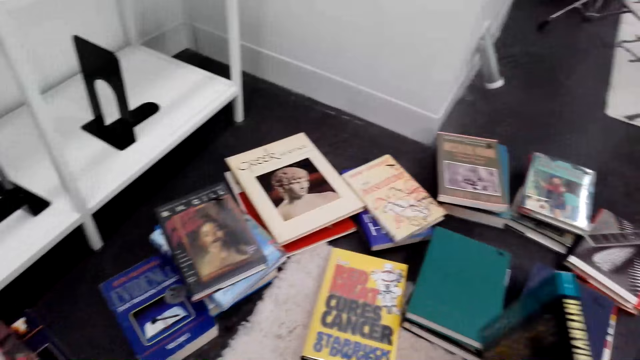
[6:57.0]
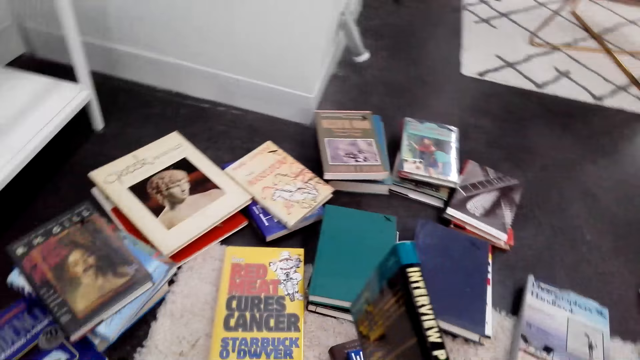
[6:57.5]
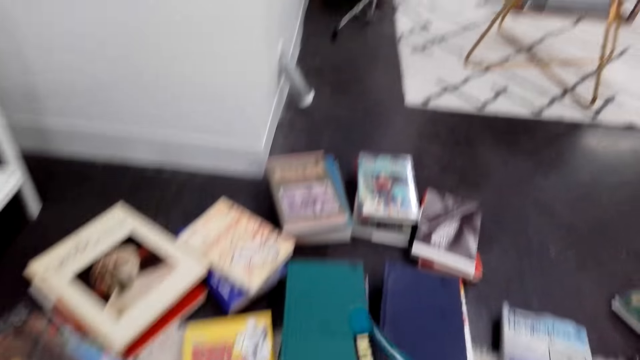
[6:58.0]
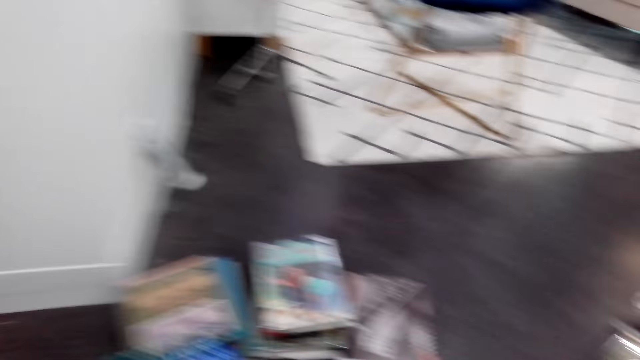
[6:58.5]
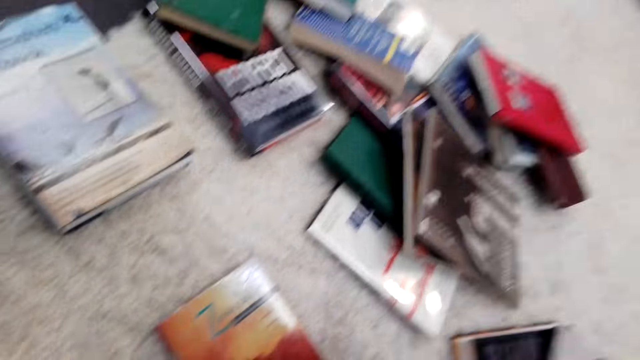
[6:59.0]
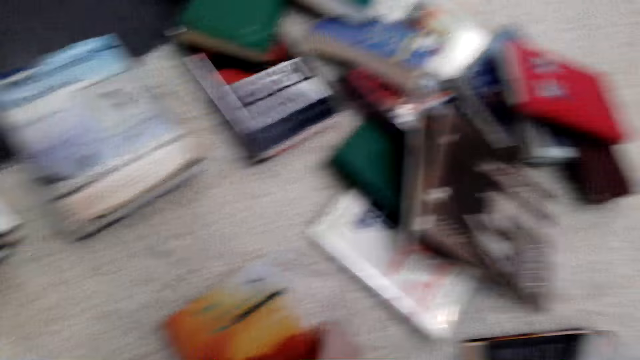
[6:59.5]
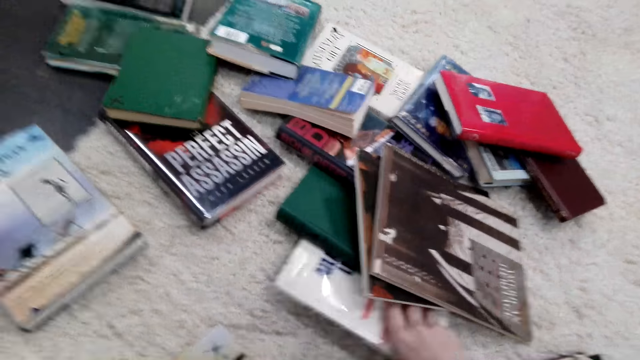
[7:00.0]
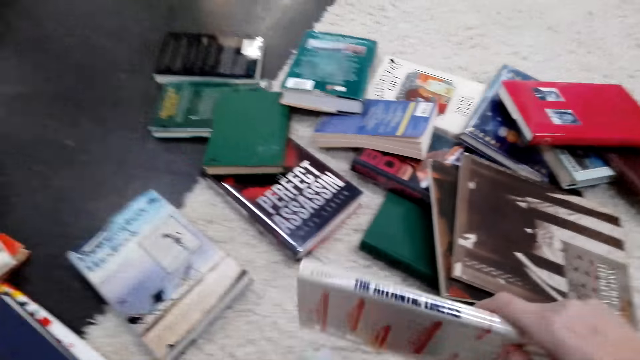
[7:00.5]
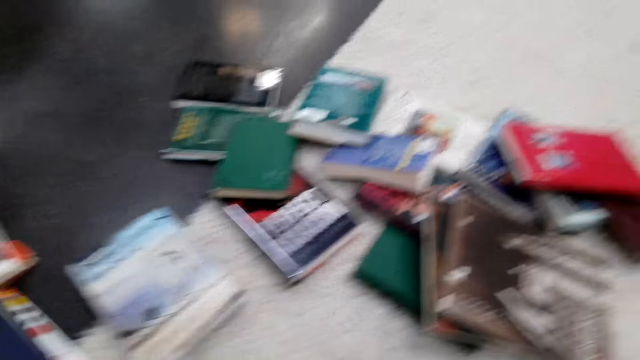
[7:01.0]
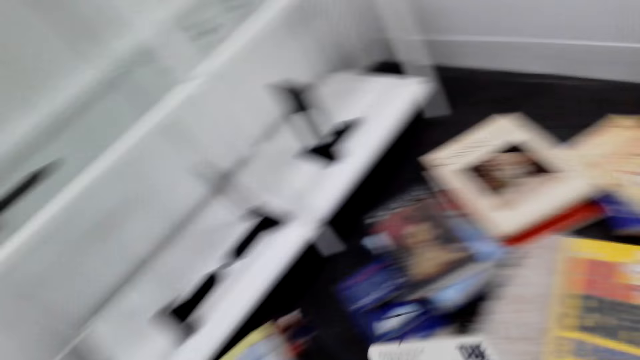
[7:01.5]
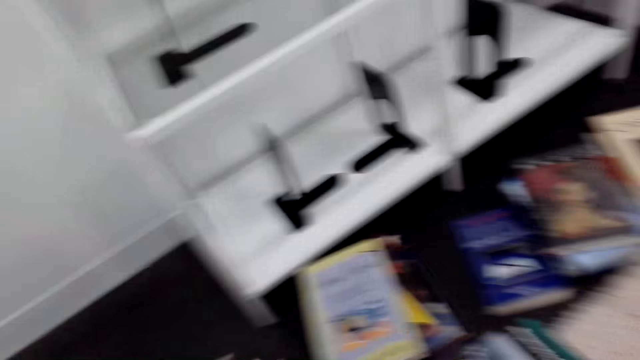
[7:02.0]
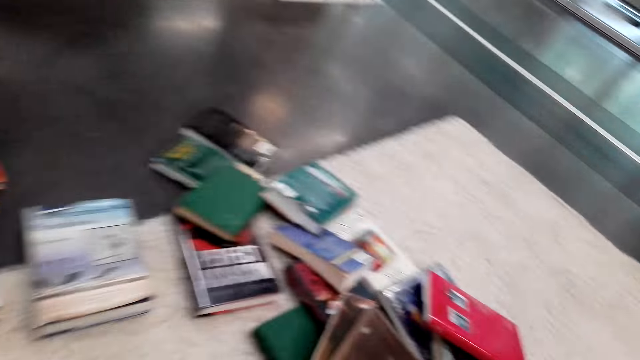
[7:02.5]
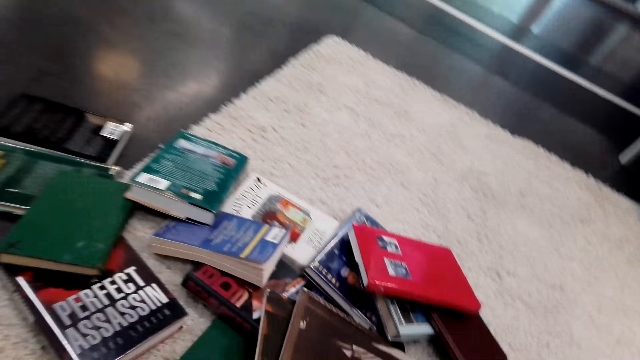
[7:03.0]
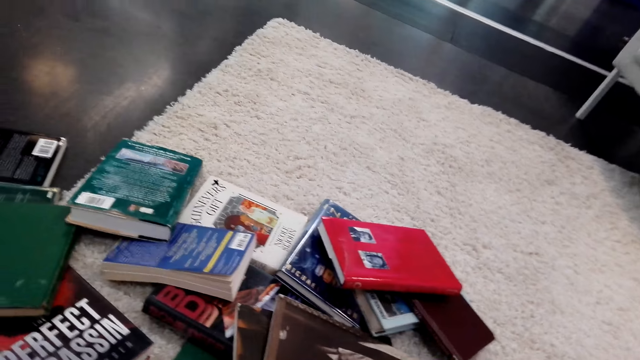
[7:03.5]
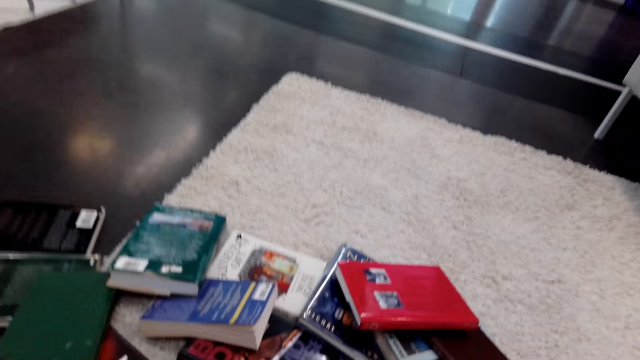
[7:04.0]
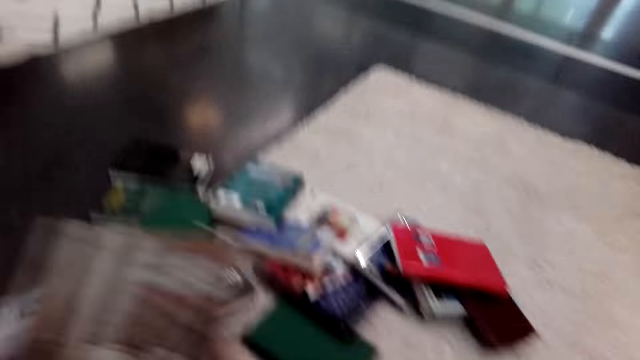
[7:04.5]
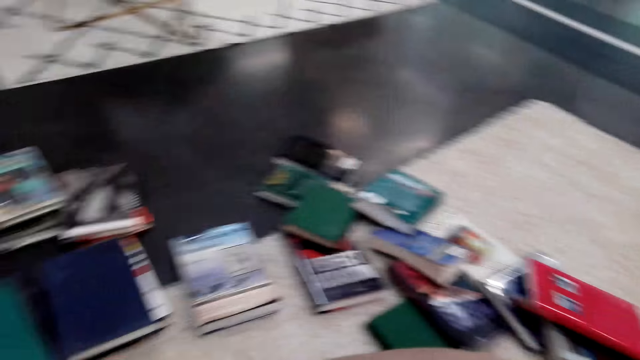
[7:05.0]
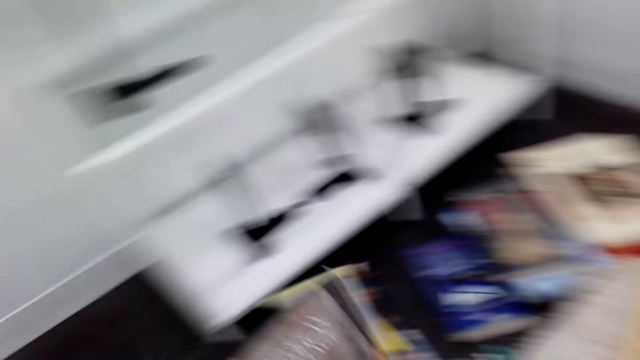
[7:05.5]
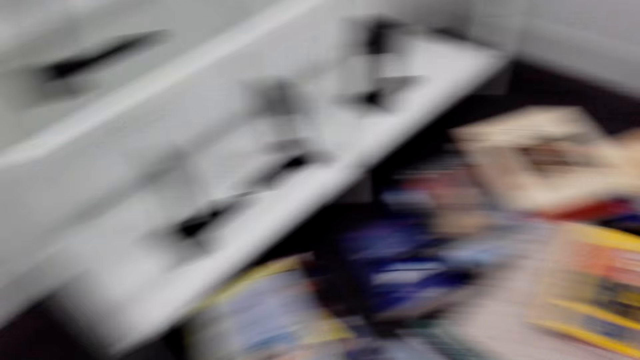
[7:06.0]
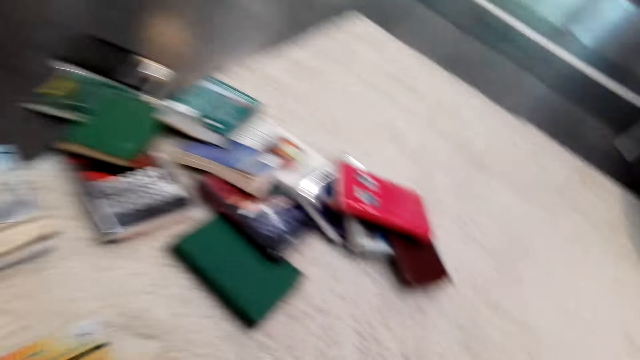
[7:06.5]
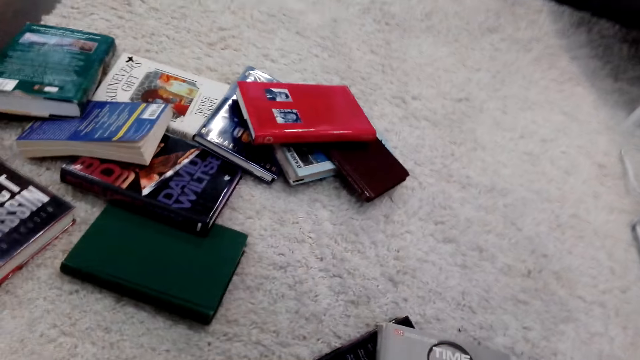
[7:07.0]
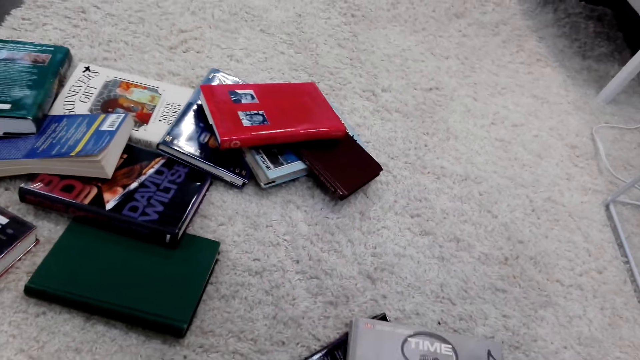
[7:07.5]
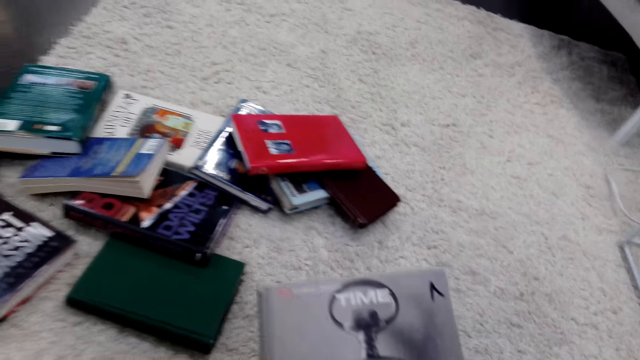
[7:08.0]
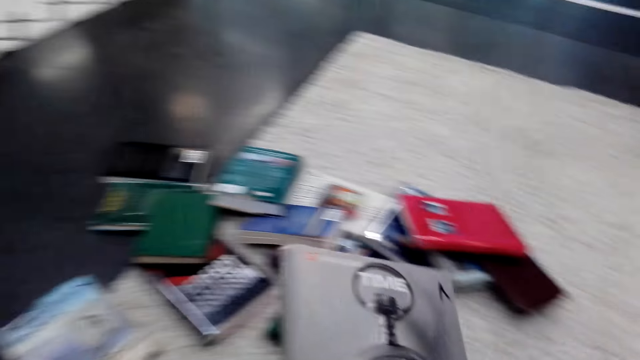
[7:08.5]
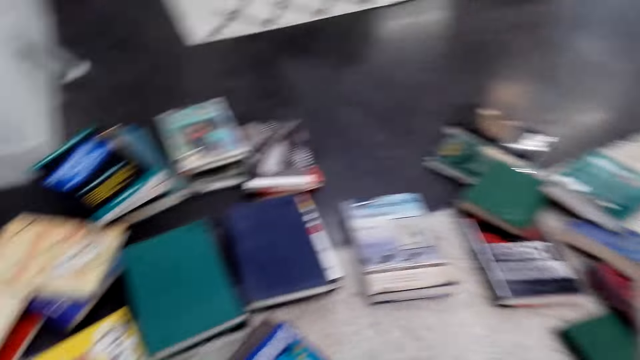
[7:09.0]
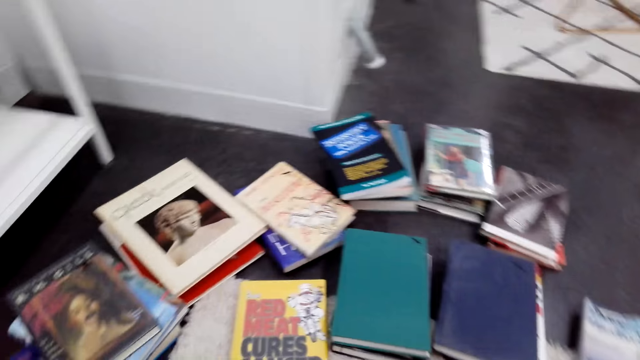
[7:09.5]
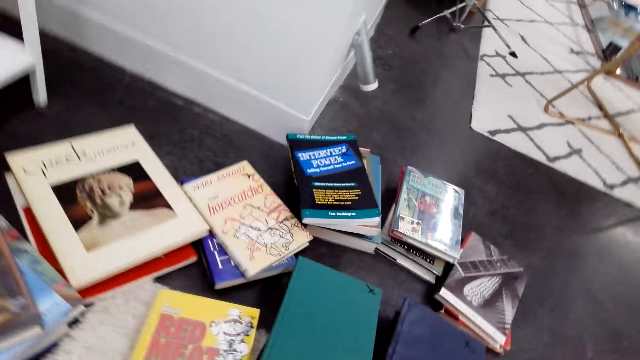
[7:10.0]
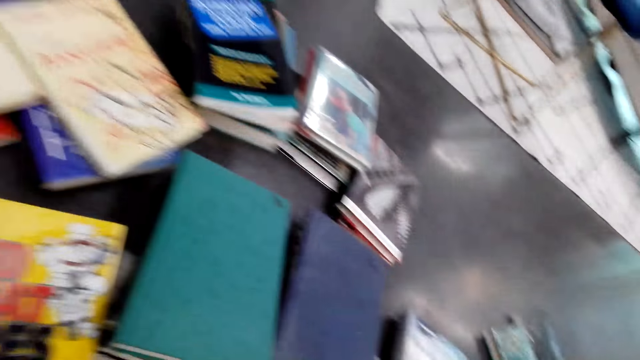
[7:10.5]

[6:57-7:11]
The camera wearer looks at the book. They look around. They hold a book on the floor. They put the book on the floor. They pick up a book on the floor, look at the book, and look around. They put the book on the floor. They pick books. They look around the books. They pick up a book. They look at the book and look around.

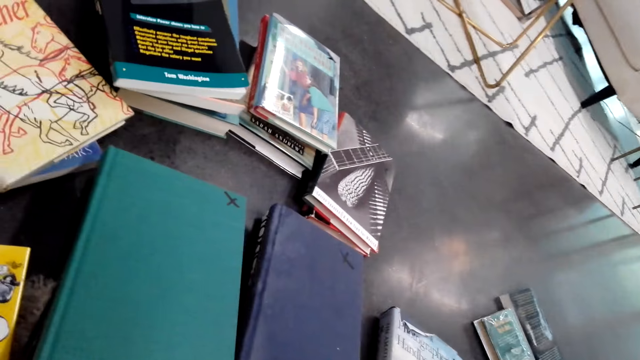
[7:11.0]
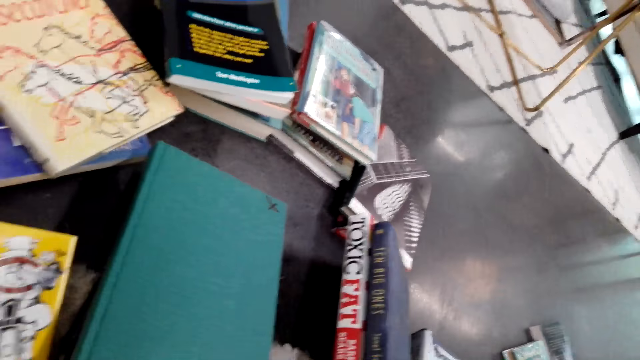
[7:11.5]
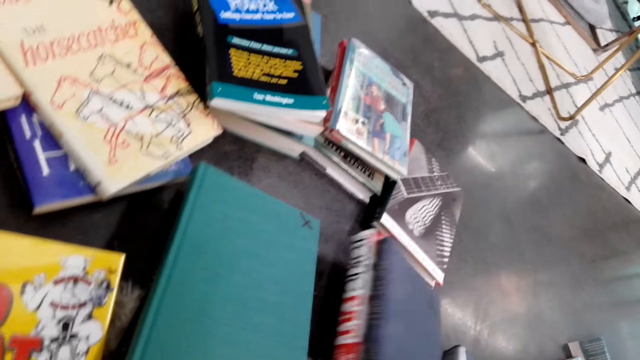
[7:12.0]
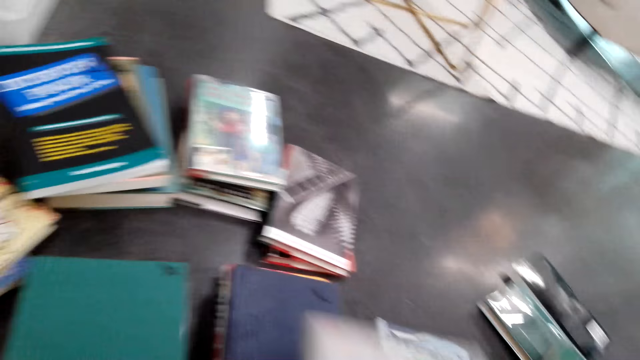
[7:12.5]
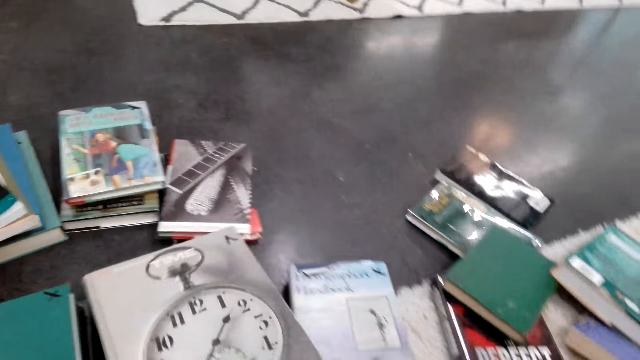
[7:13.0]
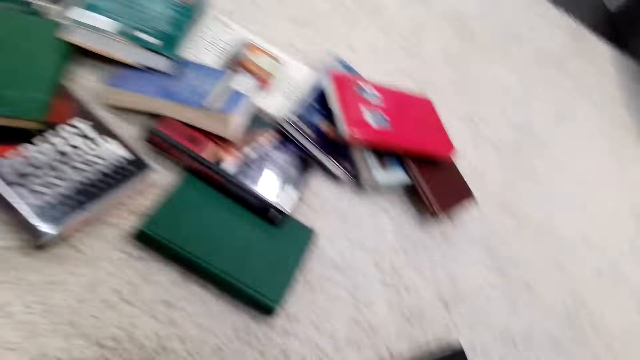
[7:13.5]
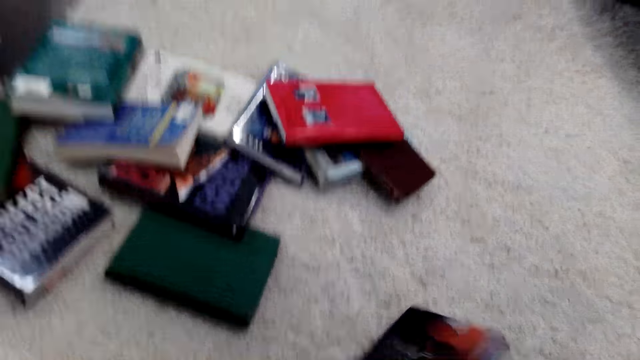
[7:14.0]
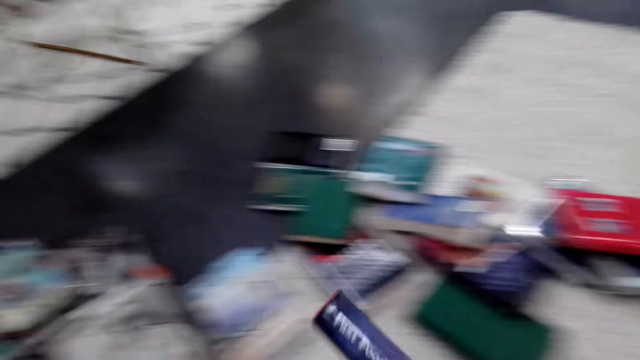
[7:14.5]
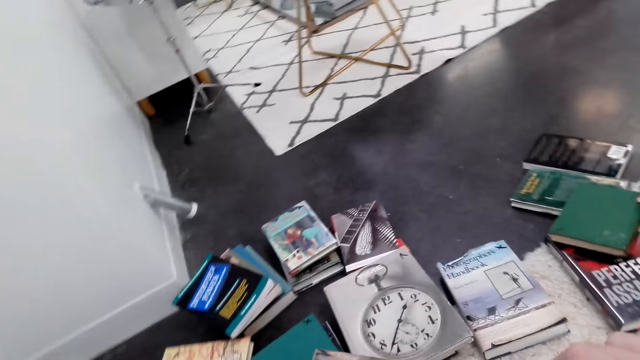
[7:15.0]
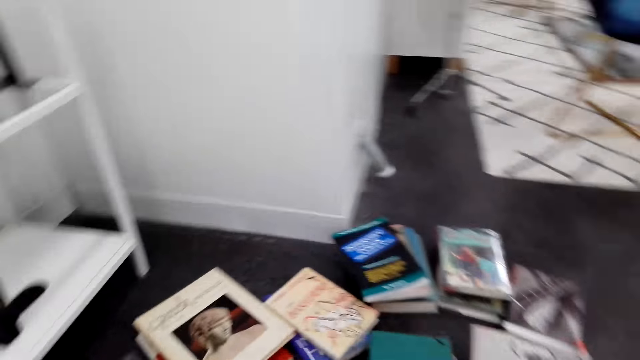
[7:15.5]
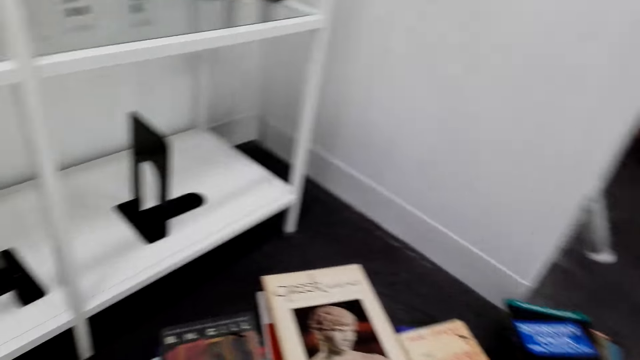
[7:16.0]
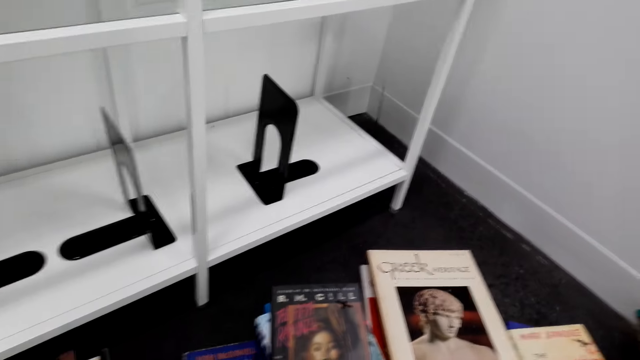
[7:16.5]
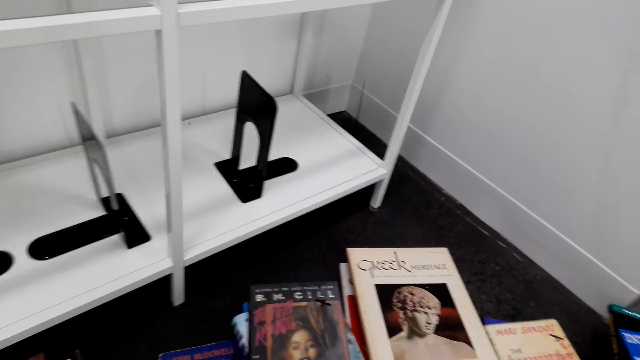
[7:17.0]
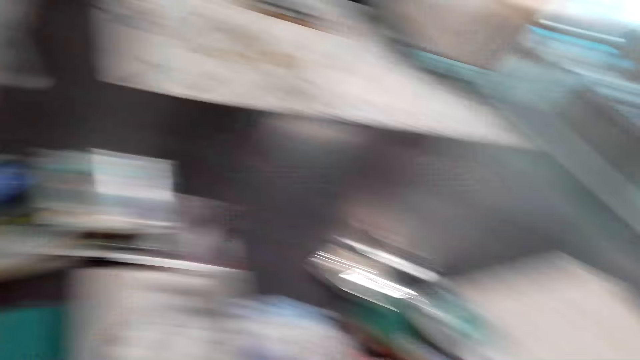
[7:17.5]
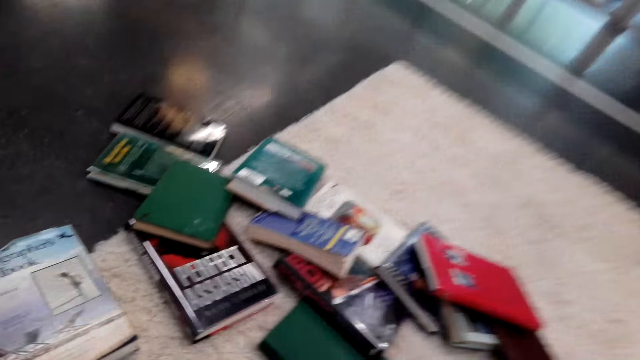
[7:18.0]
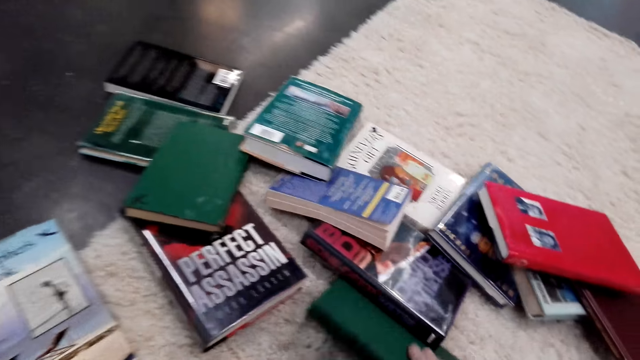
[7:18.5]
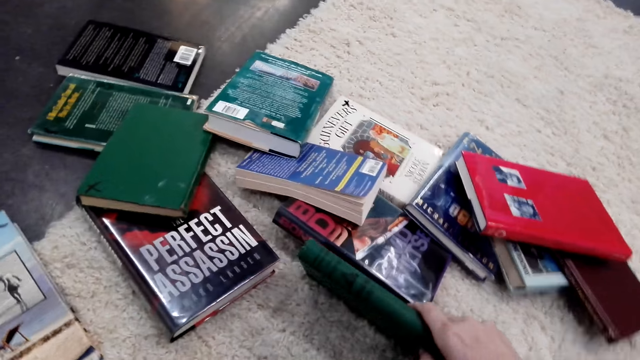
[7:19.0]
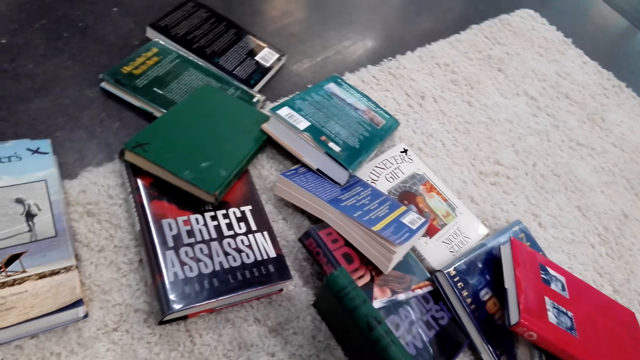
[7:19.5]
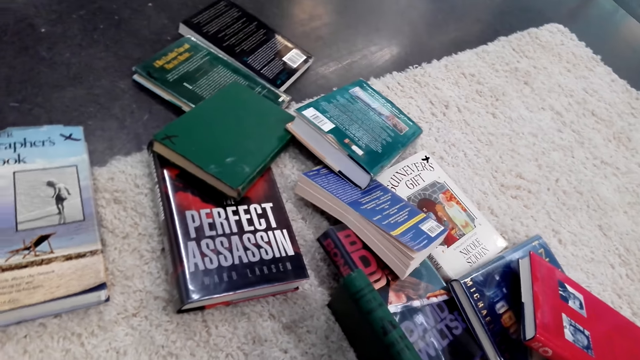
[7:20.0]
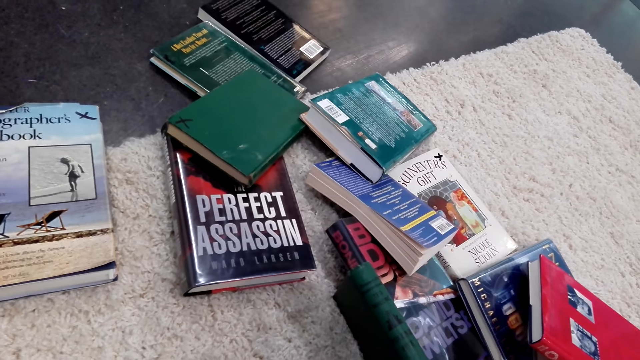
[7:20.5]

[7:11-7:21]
The camera wearer lifts books. They touch some books. They put a book on top of another. They look around. They pick up a book on the floor. They put the book on the floor. They move around. They look around. They look at the book. They hold the book.
